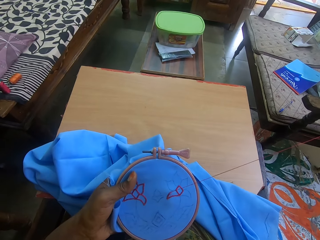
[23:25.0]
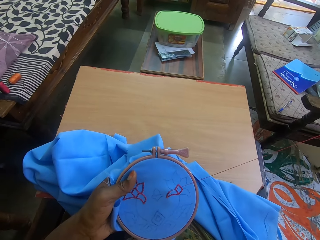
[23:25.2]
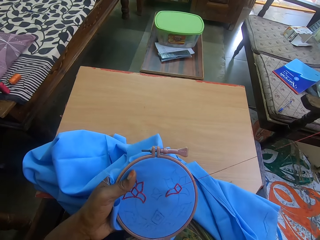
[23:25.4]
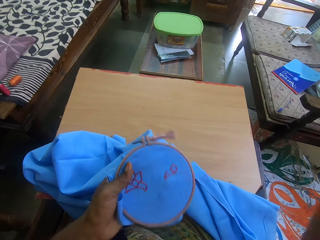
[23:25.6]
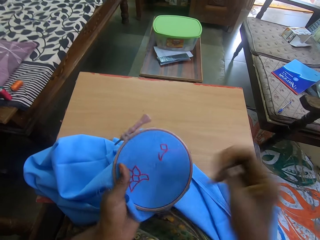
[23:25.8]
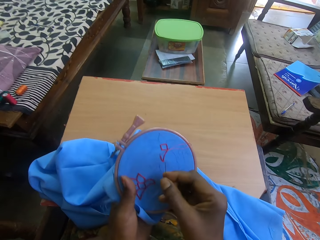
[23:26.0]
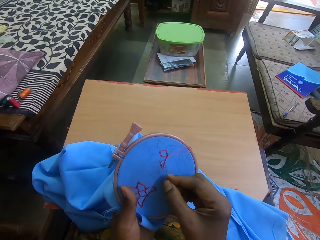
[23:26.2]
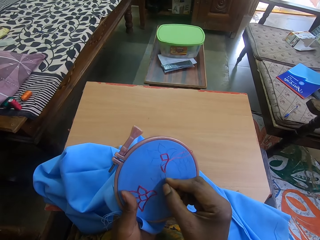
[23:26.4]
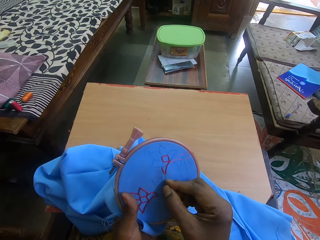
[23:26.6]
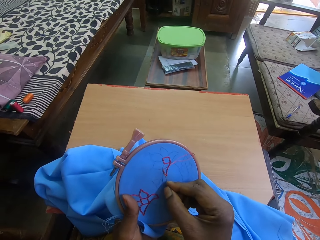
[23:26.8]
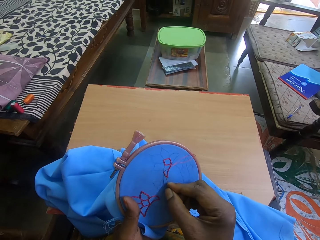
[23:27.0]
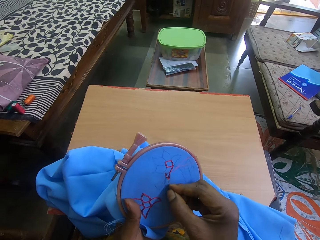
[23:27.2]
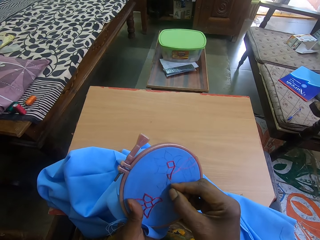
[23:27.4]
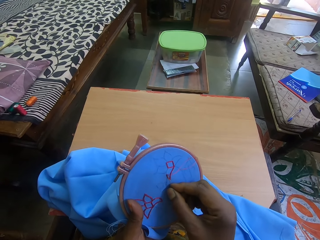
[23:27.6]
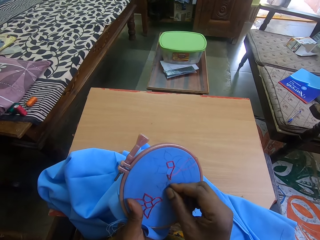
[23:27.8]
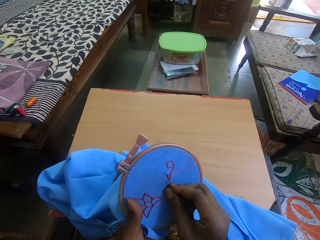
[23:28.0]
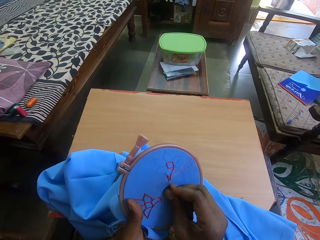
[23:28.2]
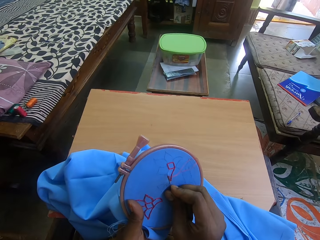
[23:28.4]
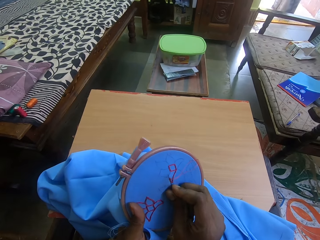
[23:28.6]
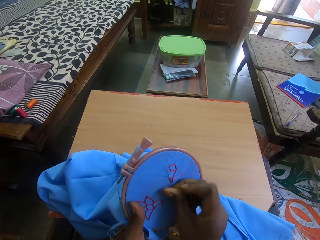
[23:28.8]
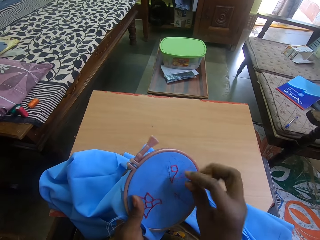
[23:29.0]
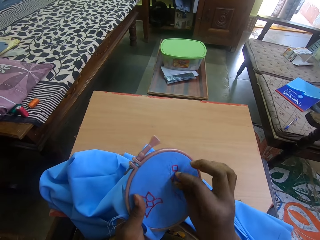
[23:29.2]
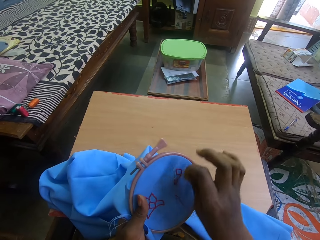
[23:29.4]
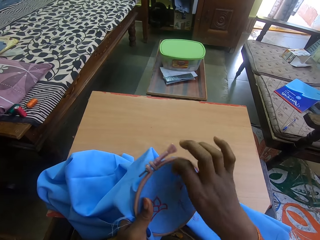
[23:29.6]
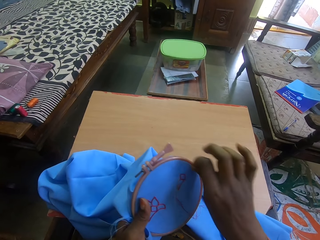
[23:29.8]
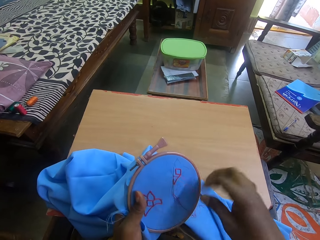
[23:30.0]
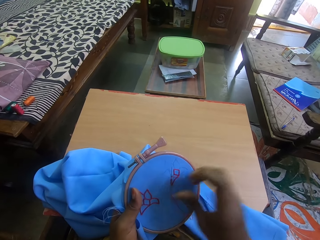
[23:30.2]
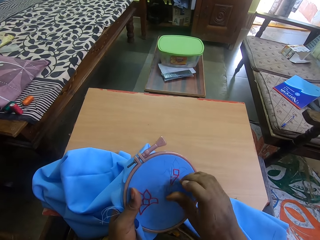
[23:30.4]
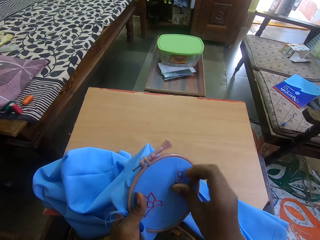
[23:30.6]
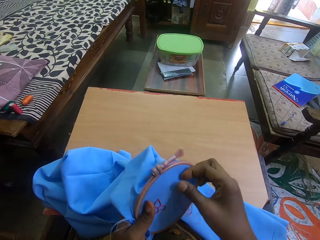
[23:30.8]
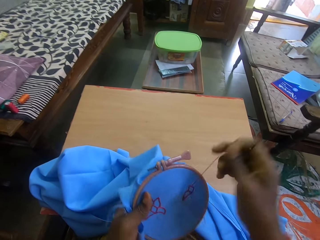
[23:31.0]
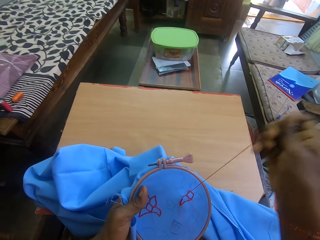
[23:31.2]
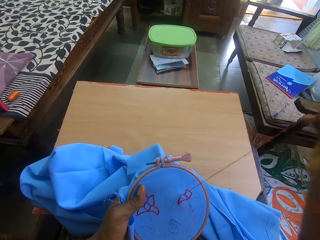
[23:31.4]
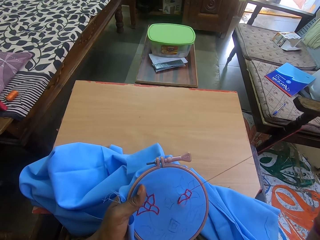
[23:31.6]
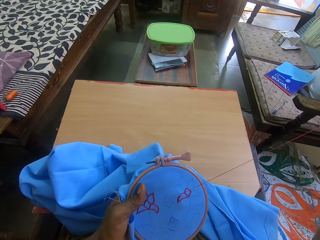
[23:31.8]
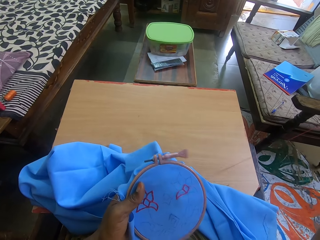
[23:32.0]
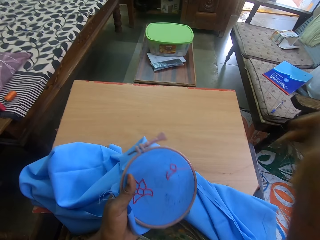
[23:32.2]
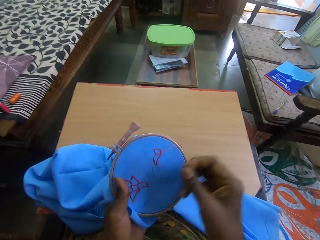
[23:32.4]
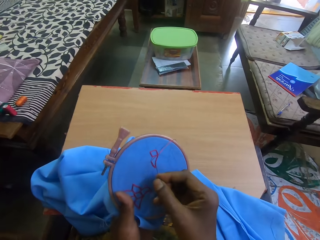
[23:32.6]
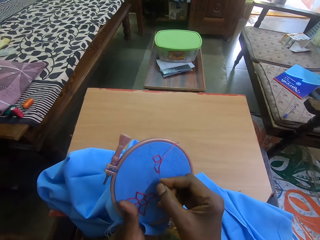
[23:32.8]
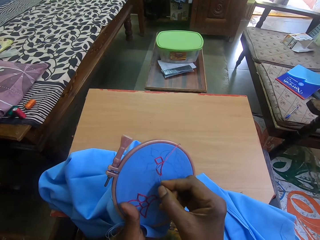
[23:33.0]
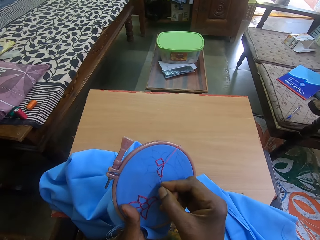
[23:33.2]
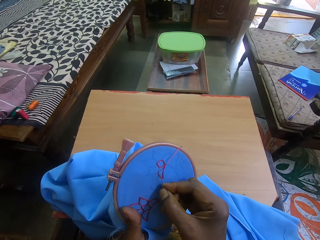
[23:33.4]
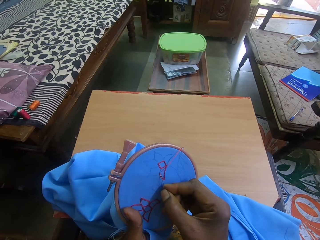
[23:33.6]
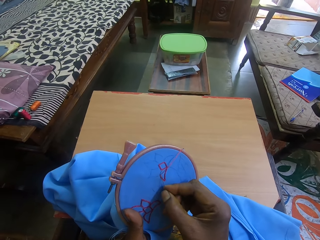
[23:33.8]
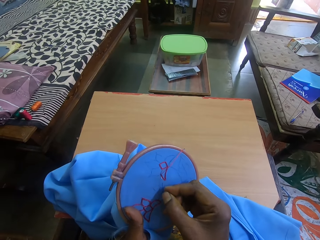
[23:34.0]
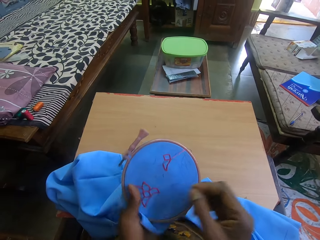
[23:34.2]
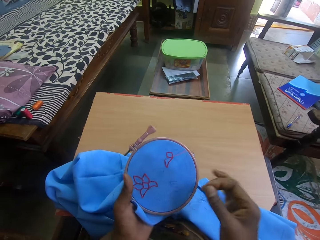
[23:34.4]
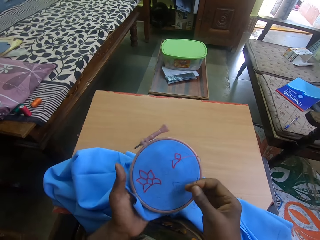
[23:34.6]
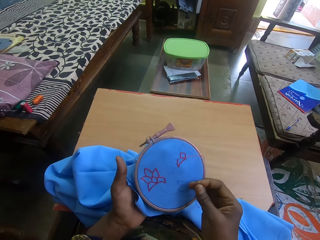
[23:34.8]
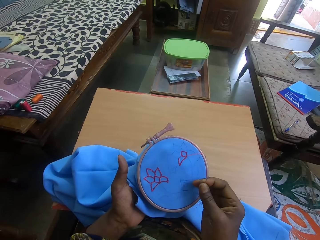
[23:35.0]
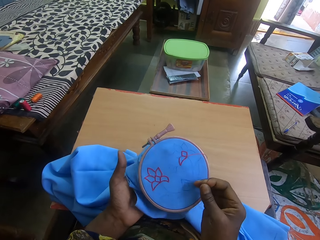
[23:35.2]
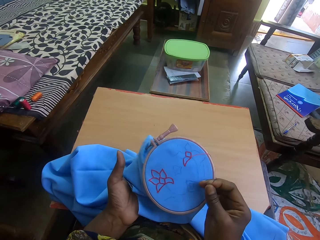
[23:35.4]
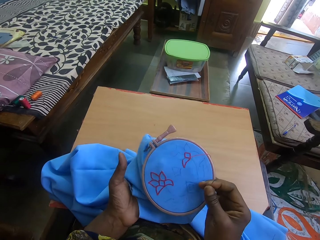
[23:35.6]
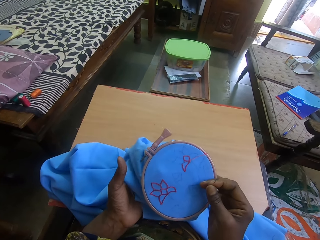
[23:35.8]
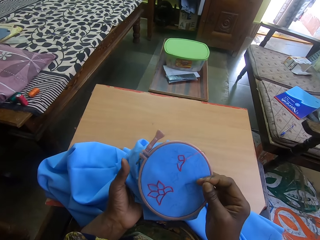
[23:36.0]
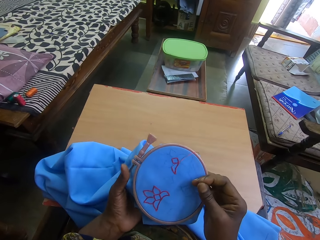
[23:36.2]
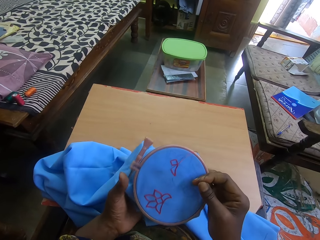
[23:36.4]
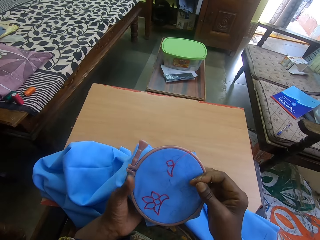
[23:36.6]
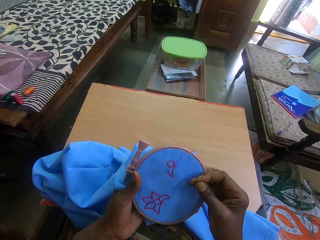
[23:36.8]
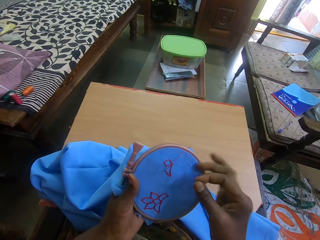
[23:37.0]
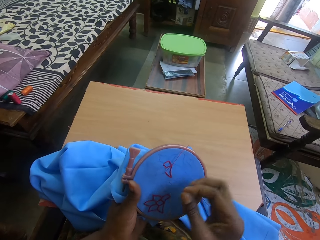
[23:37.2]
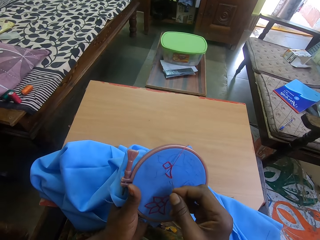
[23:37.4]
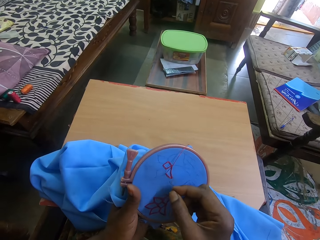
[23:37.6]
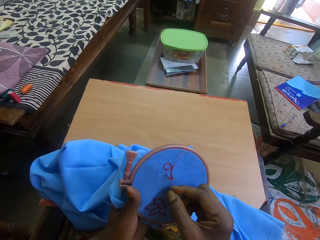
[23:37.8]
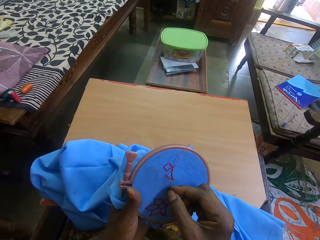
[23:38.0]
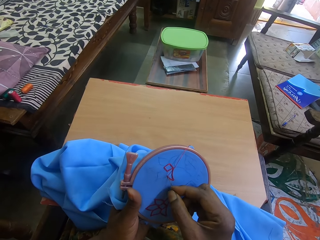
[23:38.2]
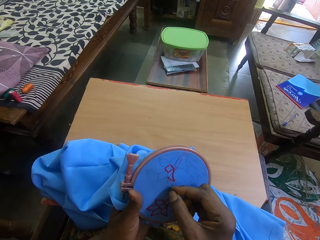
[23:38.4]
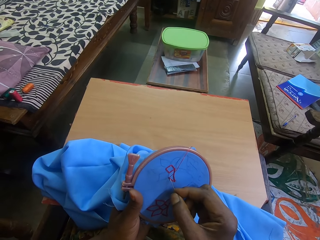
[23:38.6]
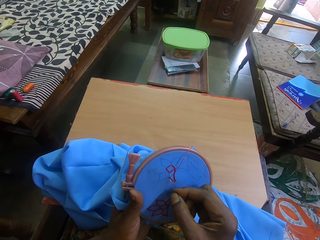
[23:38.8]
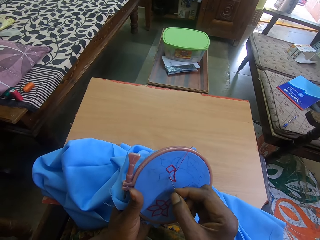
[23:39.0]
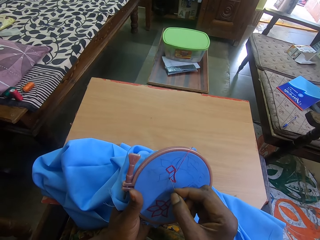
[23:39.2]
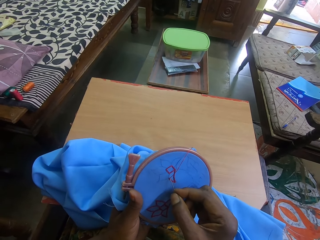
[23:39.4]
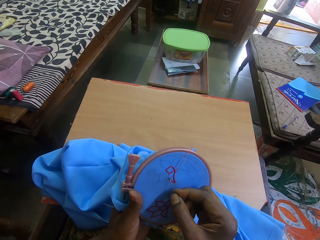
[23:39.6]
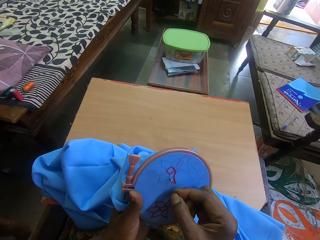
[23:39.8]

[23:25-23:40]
The camera wearer turns the fabric. They embroider the fabric. They look at the fabric. They knit the fabric.

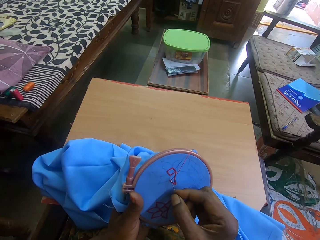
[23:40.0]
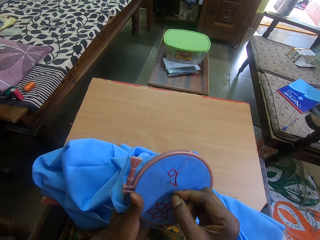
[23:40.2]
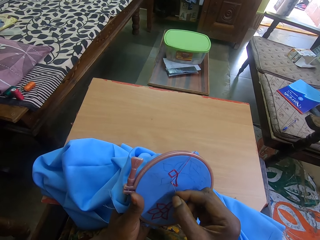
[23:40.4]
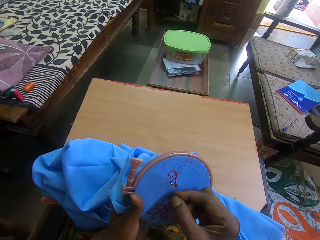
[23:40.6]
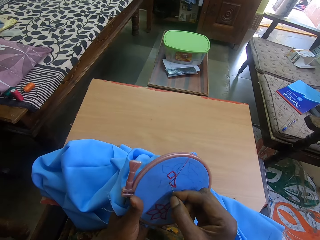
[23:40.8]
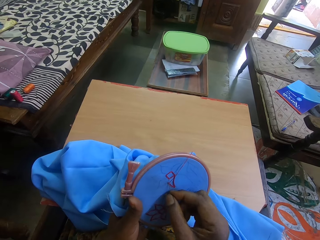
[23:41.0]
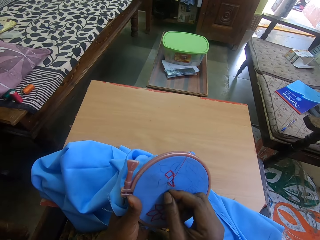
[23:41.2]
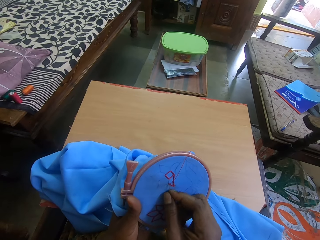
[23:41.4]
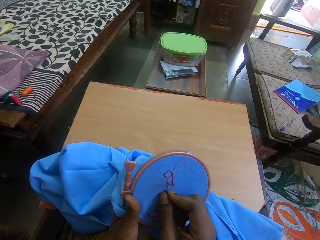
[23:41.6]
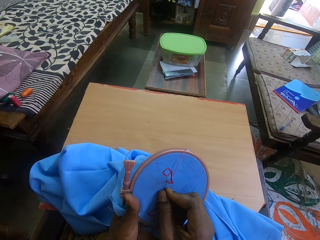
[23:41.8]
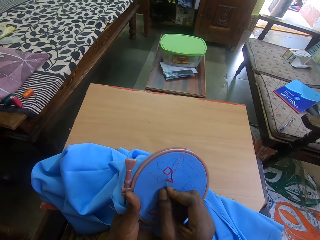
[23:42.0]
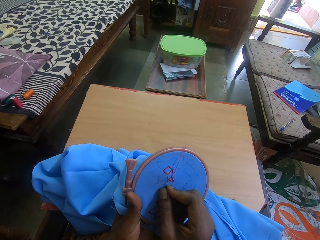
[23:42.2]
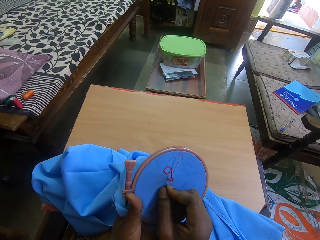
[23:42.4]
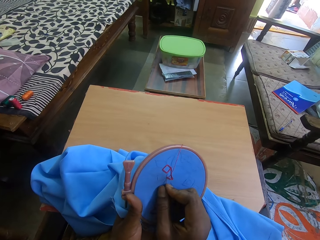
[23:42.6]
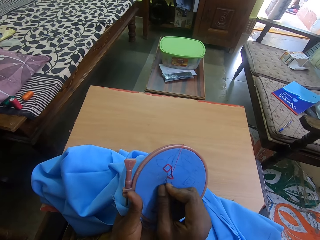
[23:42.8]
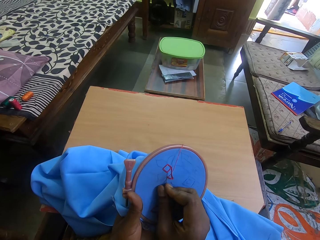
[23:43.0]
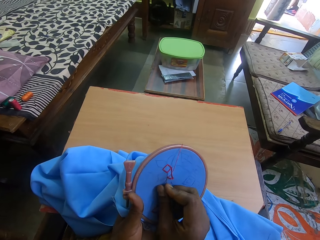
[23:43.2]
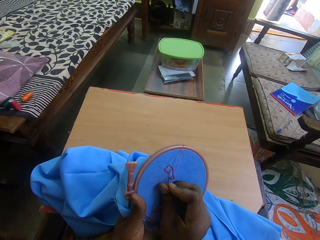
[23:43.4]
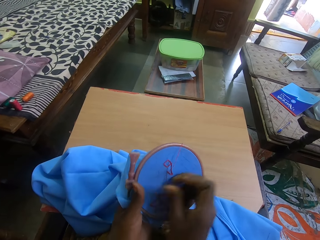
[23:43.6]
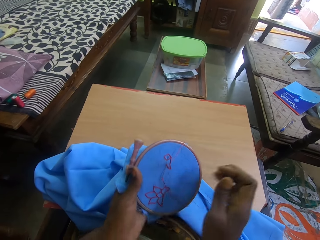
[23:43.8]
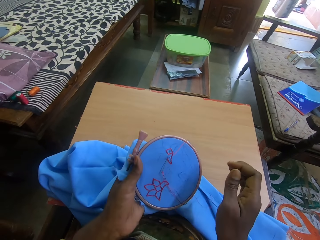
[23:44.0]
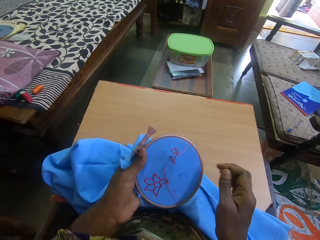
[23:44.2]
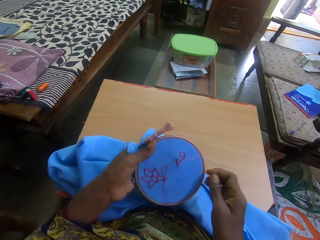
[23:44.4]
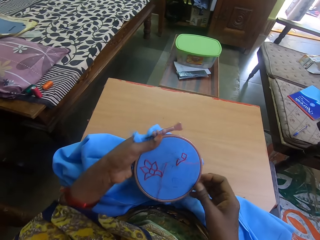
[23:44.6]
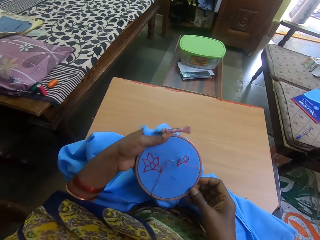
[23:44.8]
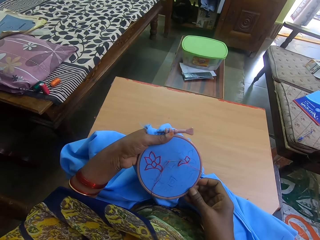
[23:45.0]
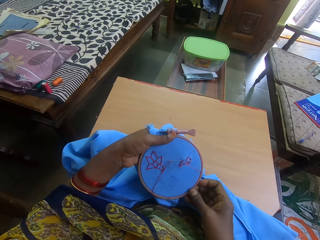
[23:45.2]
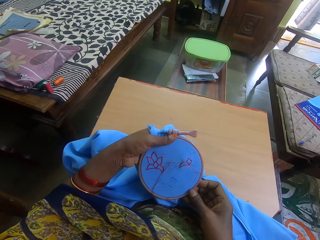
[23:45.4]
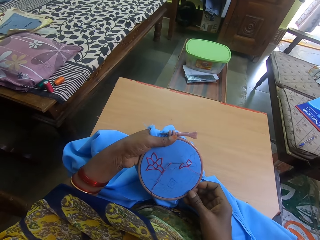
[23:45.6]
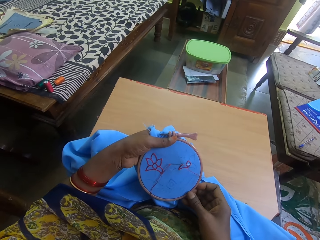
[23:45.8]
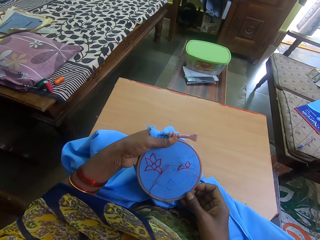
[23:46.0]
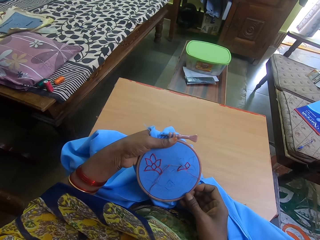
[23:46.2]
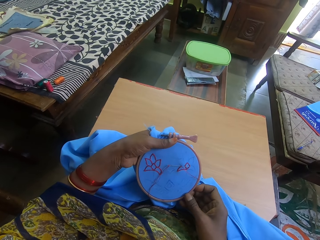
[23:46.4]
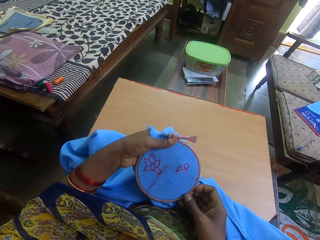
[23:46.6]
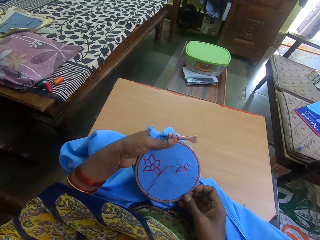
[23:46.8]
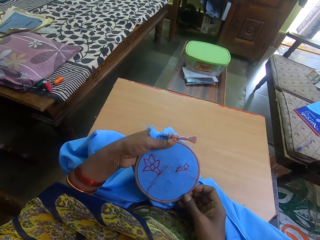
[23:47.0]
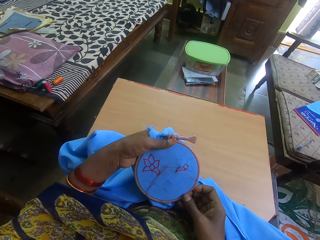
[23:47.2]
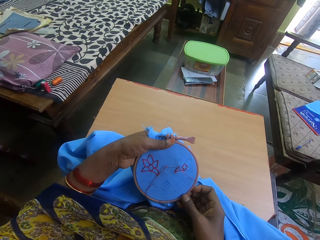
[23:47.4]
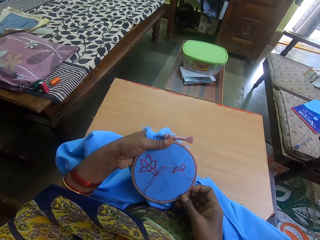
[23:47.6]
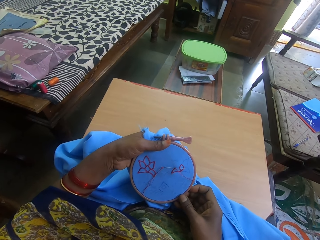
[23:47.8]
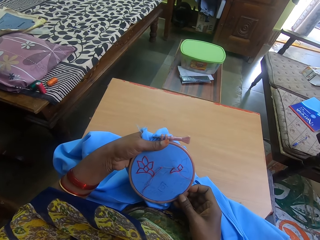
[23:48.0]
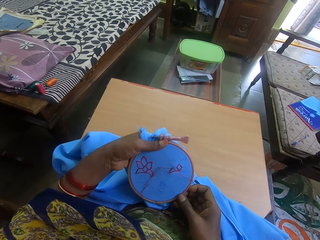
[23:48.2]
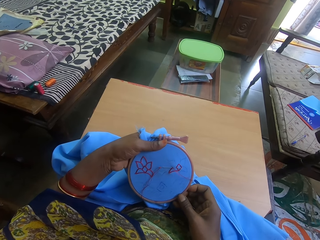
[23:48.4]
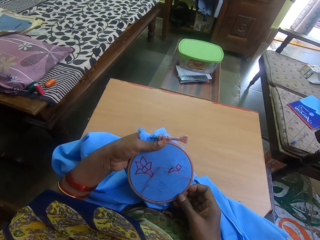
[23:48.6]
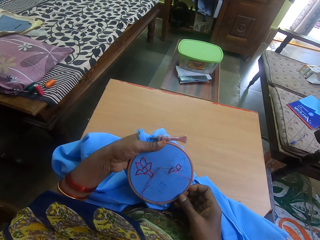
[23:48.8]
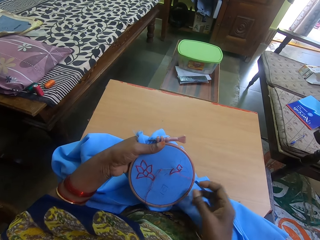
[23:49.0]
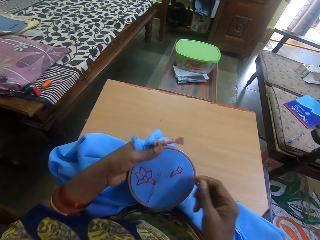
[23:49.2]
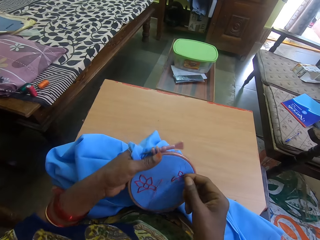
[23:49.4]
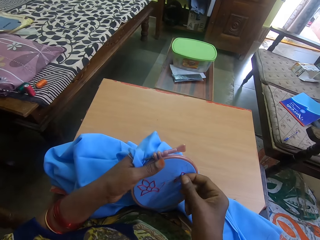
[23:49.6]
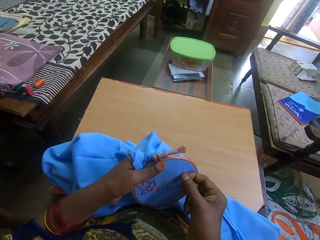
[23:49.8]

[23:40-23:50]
The camera wearer turns the fabric. They look at the fabric. They embroider the fabric. They pull the needle.
